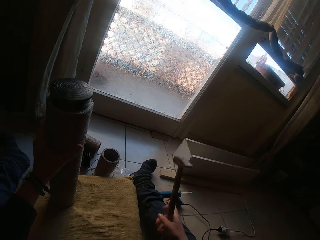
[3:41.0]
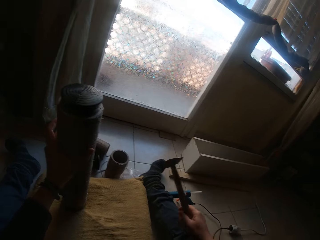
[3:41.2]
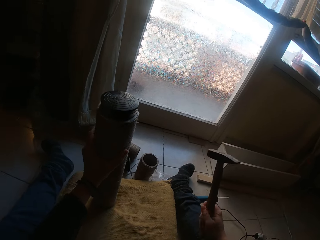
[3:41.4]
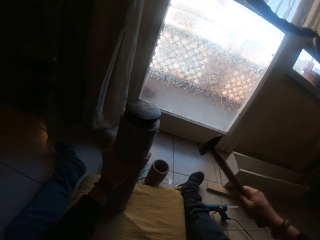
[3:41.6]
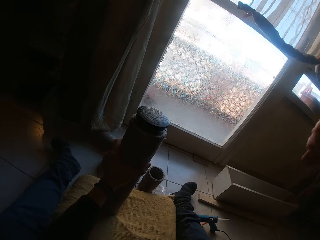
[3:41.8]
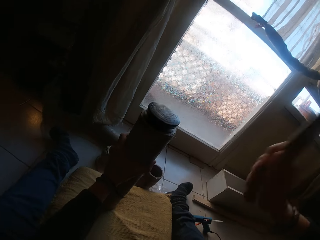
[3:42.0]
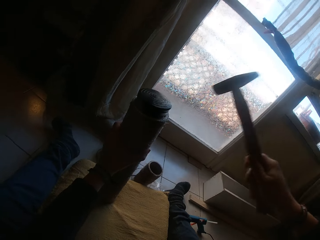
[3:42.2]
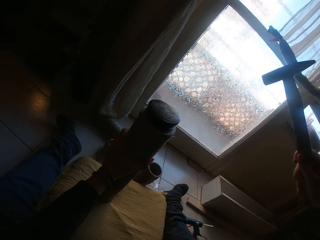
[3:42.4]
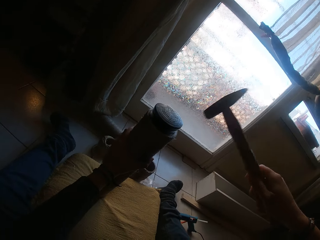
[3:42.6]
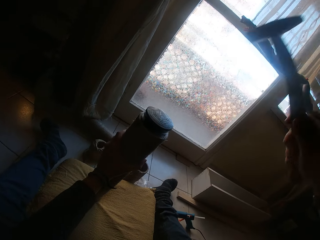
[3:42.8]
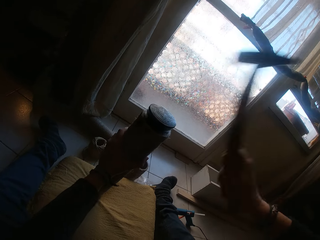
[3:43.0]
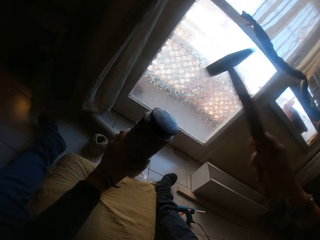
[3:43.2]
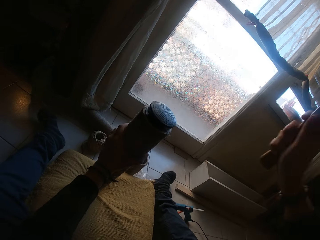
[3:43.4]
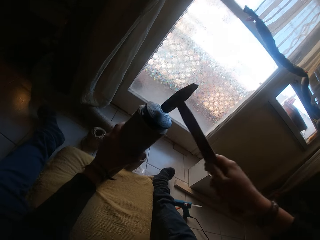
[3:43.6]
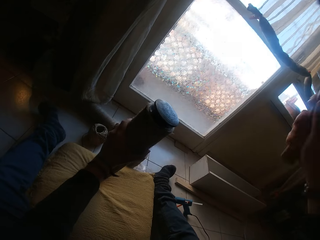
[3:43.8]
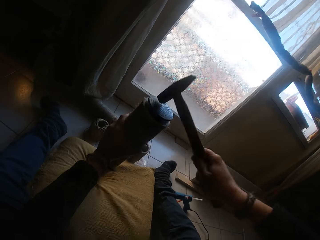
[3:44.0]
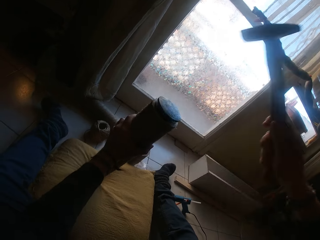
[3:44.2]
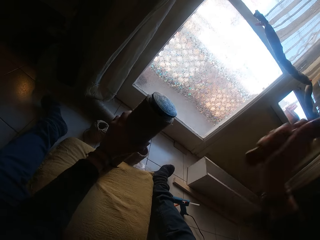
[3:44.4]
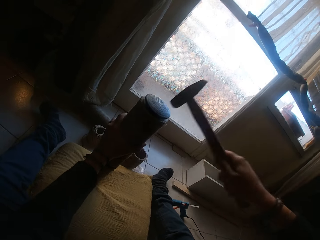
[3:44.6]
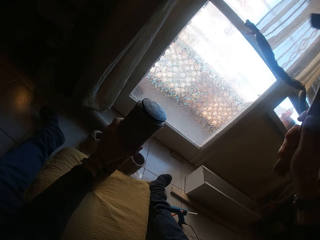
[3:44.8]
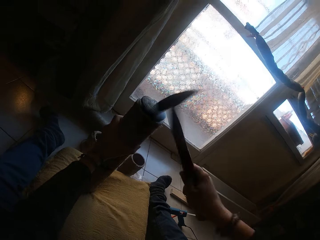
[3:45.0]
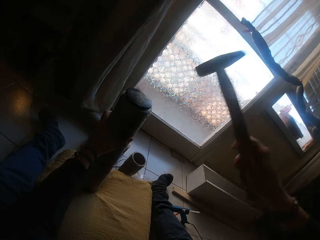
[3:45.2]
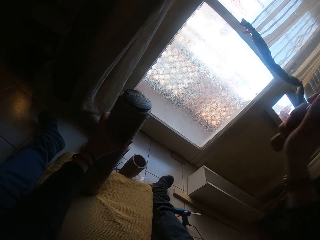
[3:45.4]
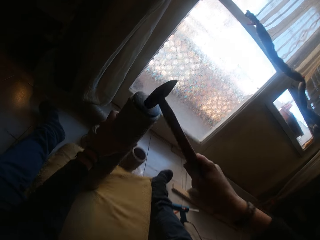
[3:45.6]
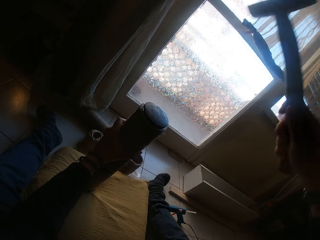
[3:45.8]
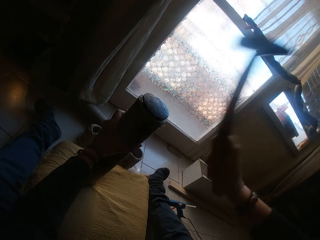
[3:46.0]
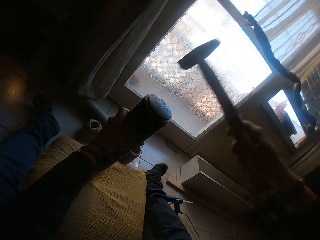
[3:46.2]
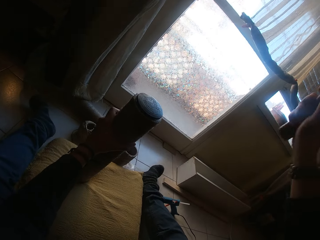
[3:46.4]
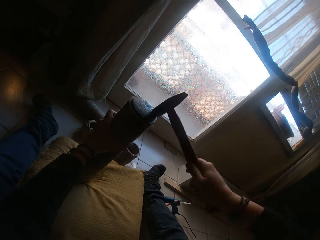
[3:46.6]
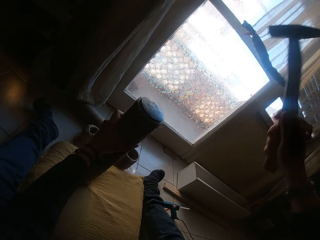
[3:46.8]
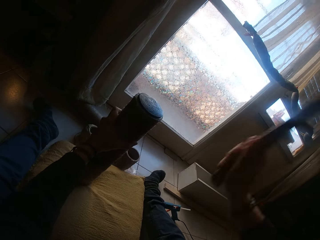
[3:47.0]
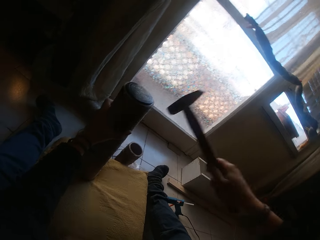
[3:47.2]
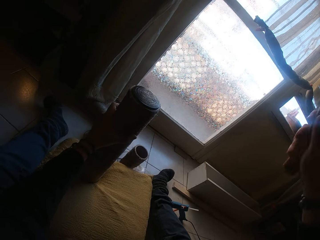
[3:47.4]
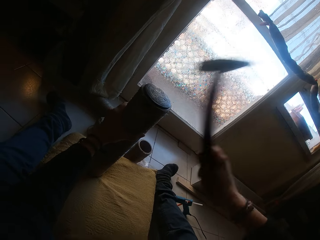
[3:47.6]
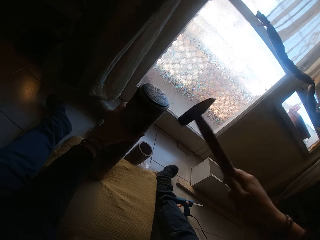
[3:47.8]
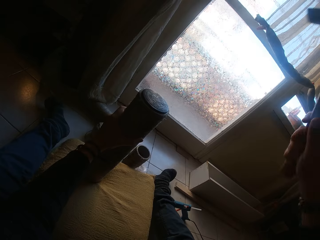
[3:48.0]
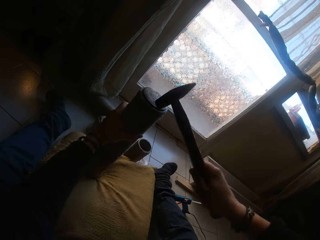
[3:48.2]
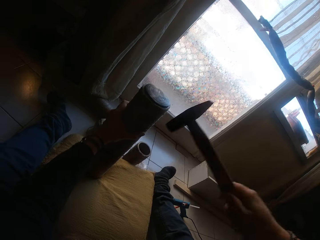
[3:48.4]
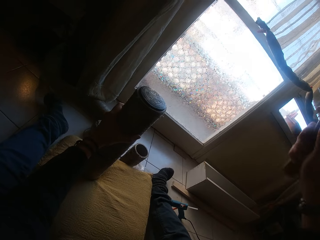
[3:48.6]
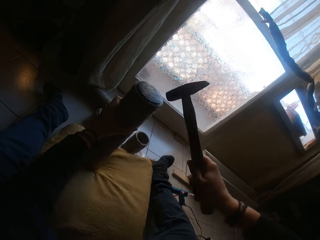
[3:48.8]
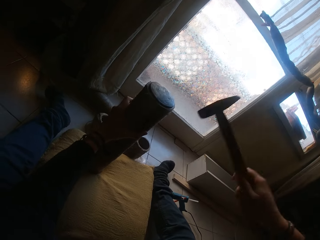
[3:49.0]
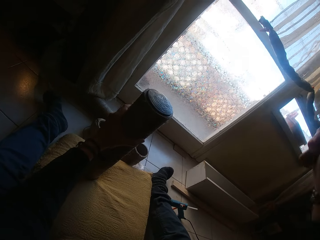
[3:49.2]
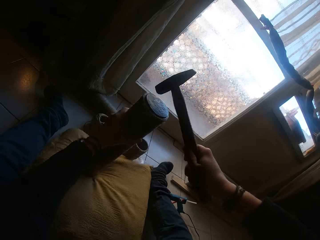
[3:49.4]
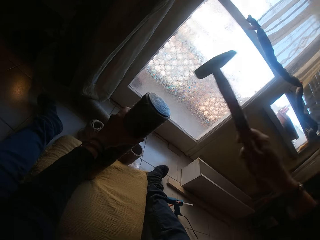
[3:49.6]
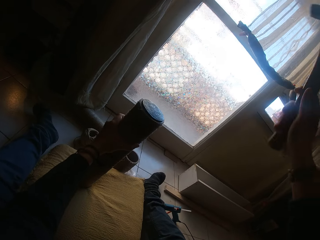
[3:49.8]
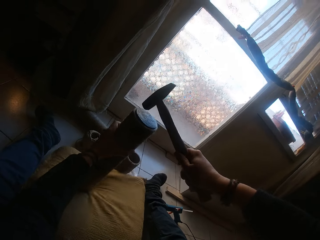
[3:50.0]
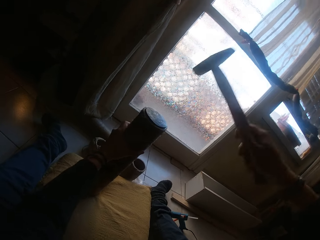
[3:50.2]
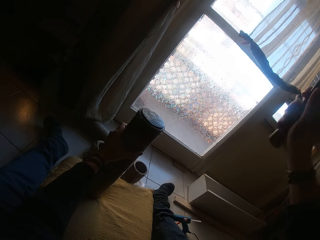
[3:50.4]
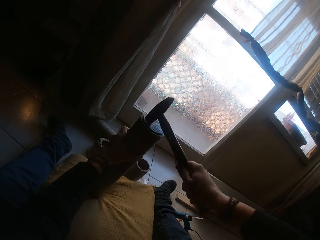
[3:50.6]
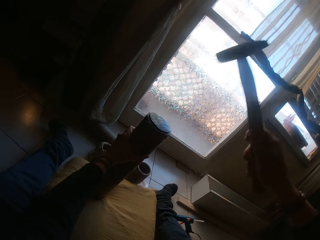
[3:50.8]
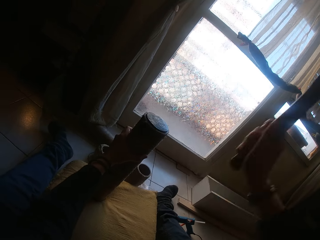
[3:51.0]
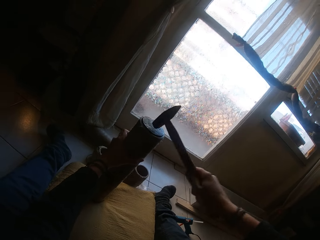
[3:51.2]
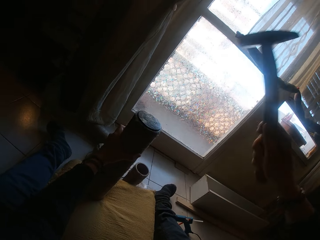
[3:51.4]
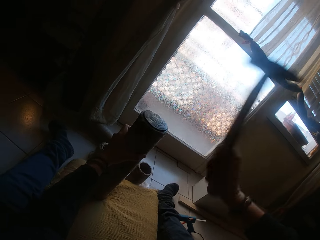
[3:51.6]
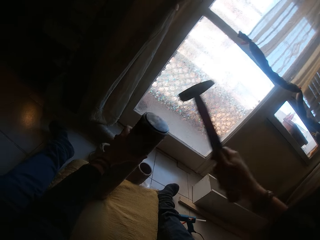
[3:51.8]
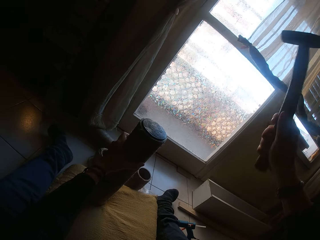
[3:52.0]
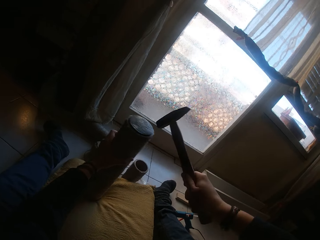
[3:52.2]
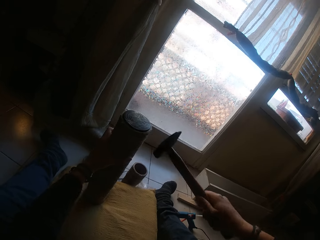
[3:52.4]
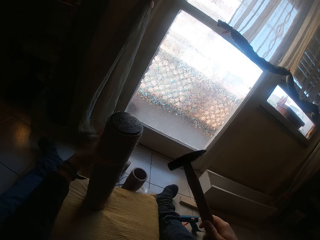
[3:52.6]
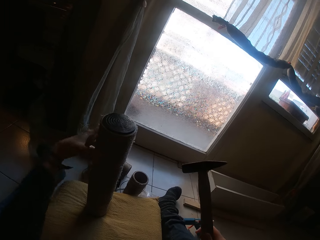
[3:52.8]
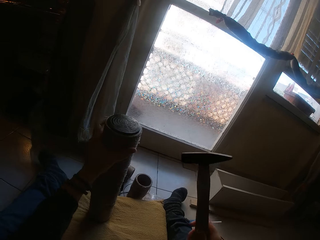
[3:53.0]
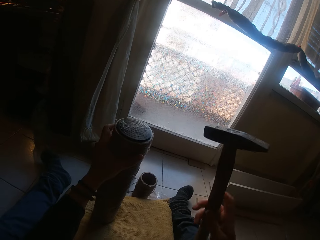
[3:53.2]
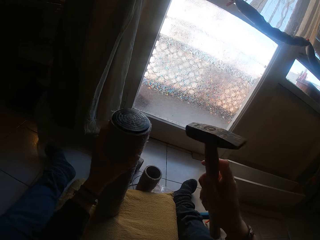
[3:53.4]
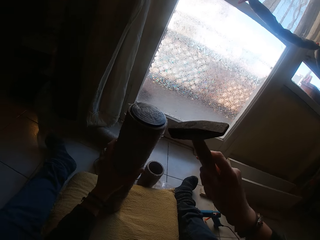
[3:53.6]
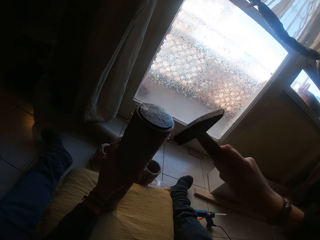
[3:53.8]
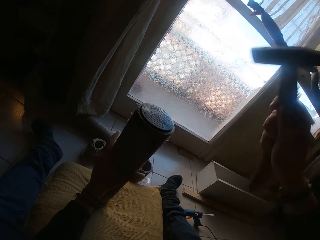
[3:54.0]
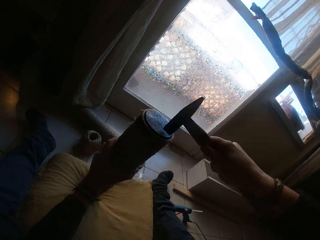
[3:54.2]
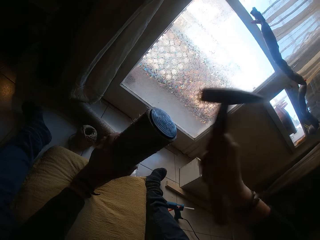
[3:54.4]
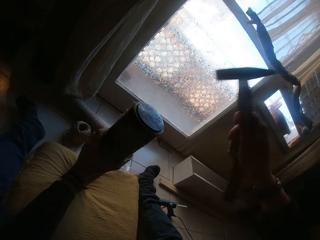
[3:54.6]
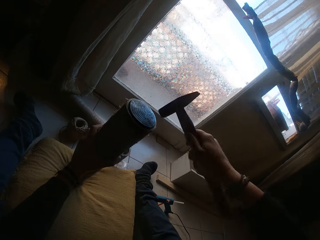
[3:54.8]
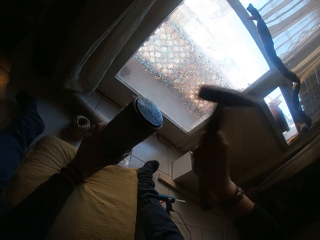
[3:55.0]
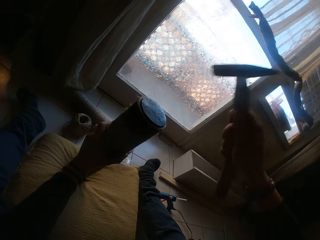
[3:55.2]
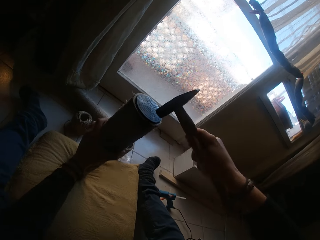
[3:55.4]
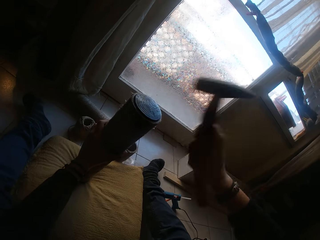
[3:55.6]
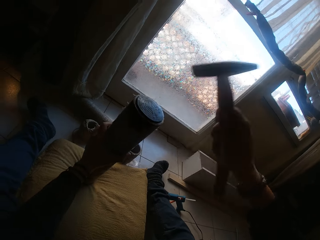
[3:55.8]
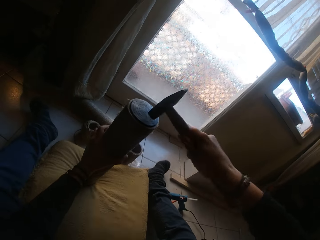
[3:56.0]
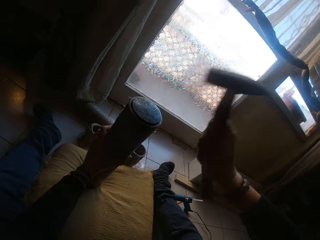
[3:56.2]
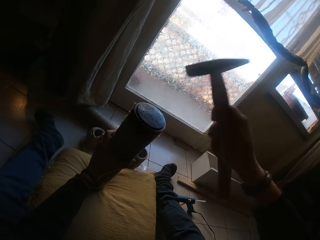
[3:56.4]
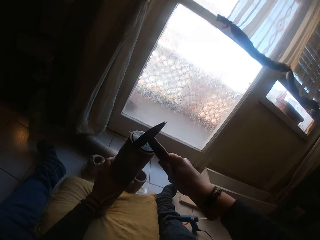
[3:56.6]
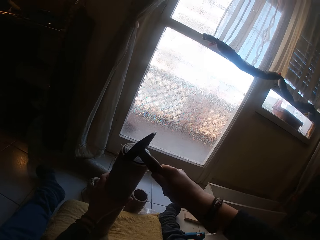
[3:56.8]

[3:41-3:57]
The camera wearer picks up the hammer. He hits the rubber cover in the roller with the hammer in his right hand. He hits the rubber cover in the roller again.

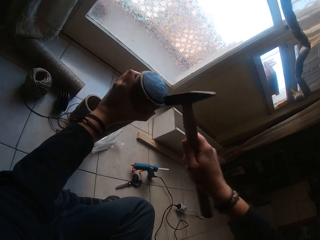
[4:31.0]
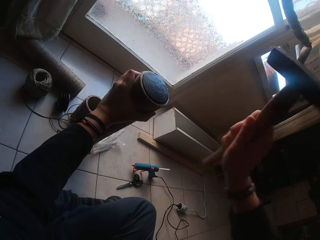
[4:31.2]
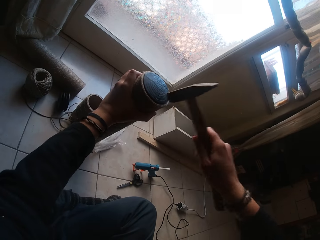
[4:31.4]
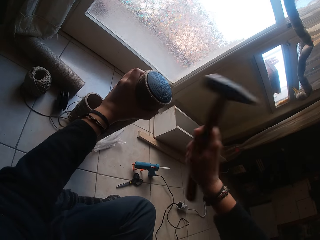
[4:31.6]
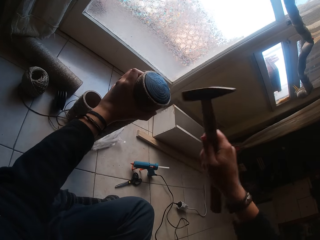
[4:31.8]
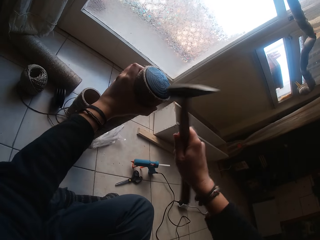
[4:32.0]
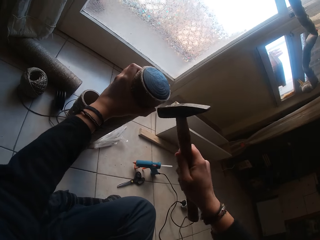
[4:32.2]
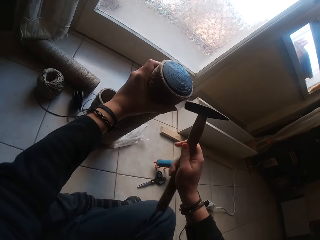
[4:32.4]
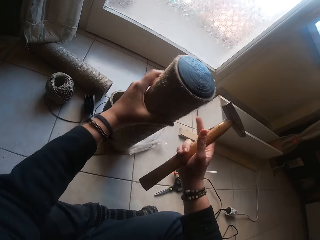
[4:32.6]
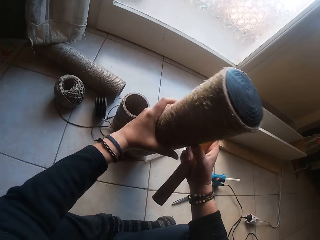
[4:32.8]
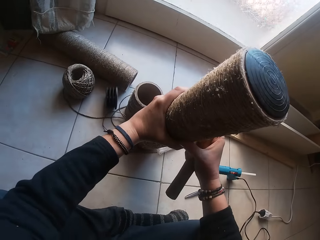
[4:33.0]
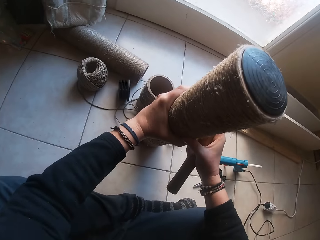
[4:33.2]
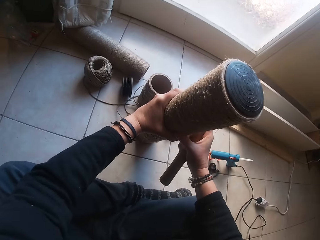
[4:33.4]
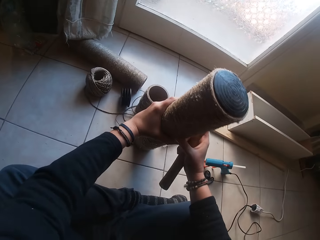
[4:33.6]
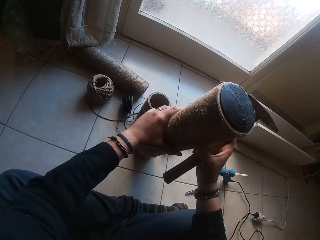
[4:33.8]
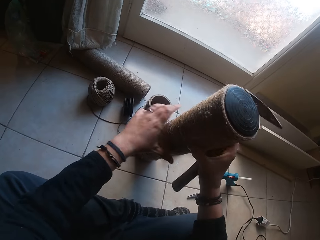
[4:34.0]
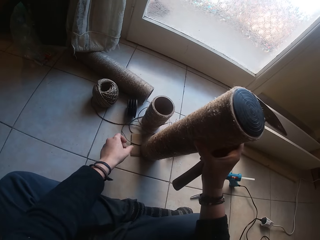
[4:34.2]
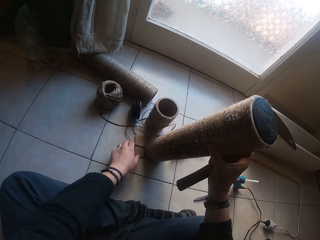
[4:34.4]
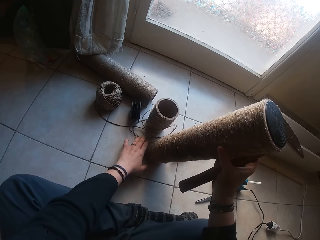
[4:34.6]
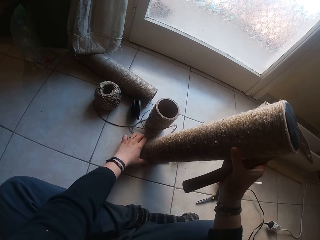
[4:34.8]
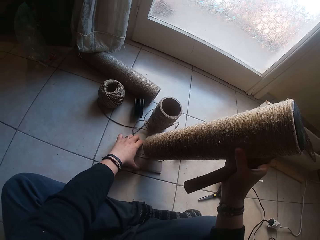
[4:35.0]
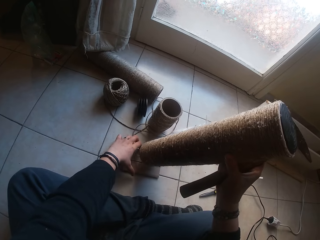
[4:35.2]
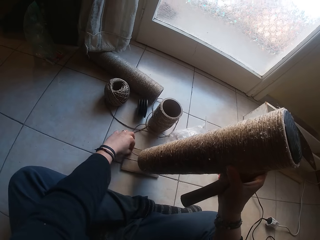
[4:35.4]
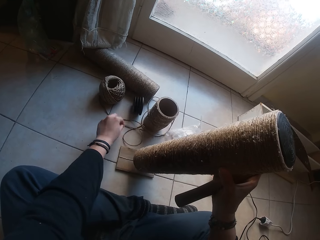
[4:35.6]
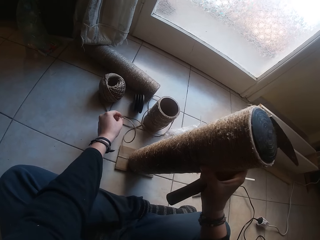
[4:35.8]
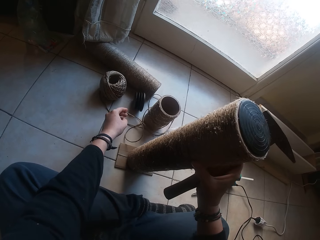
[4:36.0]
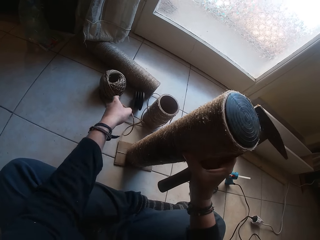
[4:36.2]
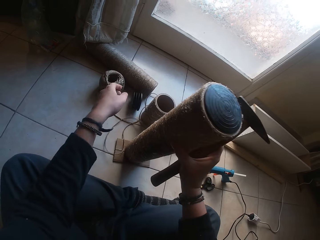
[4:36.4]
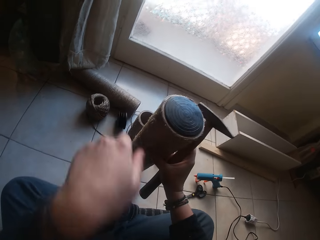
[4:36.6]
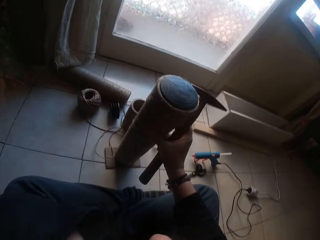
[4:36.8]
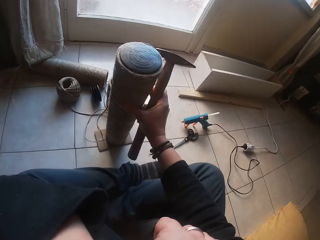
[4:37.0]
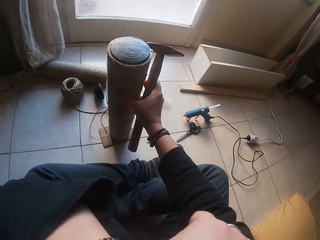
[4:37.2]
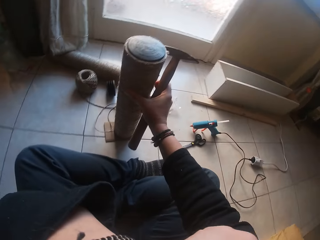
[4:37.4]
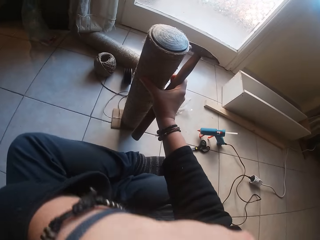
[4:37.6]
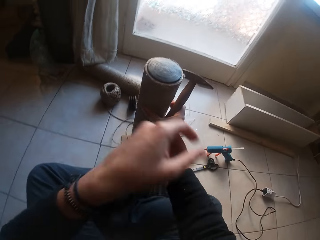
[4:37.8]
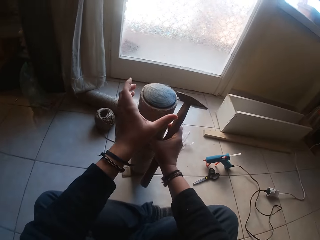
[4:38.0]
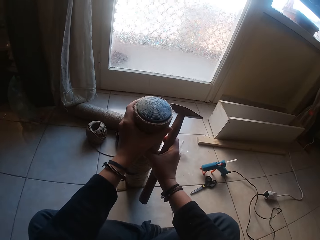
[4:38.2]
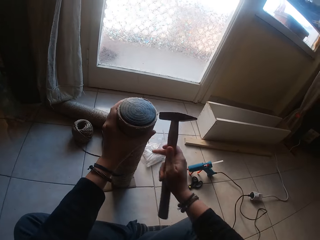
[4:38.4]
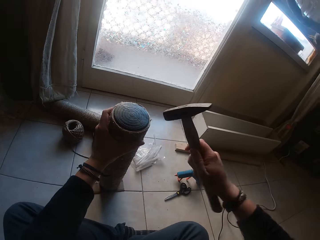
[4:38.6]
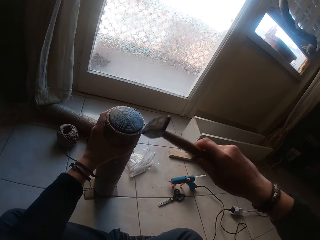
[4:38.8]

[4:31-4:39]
The camera wearer lifts the roller with both hands. He touches the roller on the floor with both hands. He holds the textile roll. He adjusts the paper on the floor with his left hand. He moves a piece of wood on the floor. He touches a rope on the floor with his left hand. He drops the roller on the paper on the floor with his right hand. He holds the roller on the floor with his left hand.
